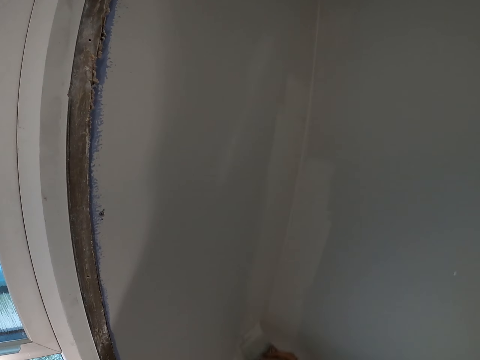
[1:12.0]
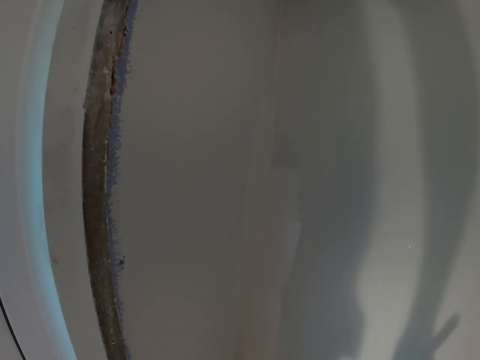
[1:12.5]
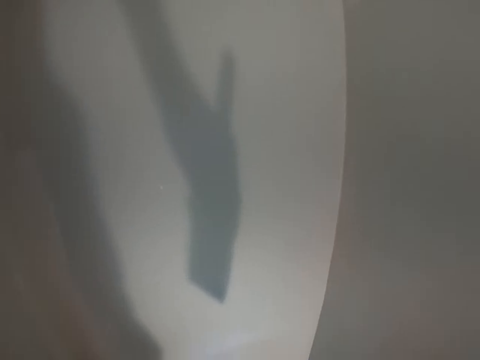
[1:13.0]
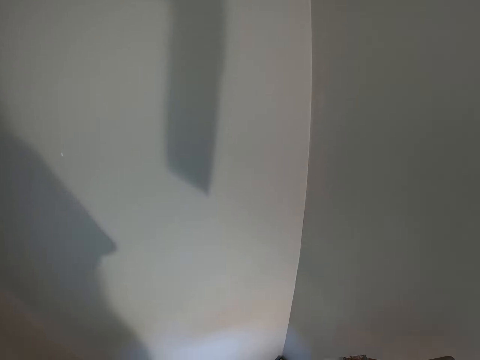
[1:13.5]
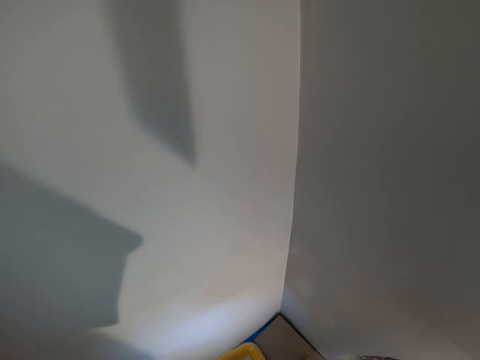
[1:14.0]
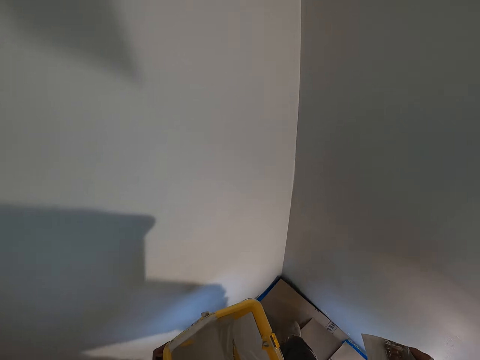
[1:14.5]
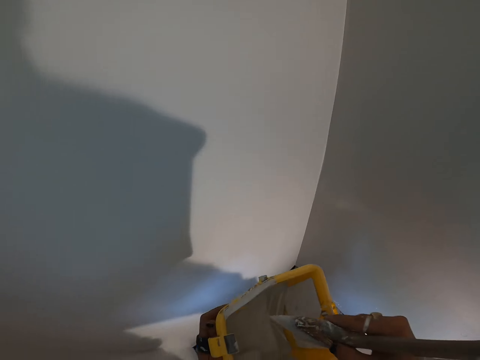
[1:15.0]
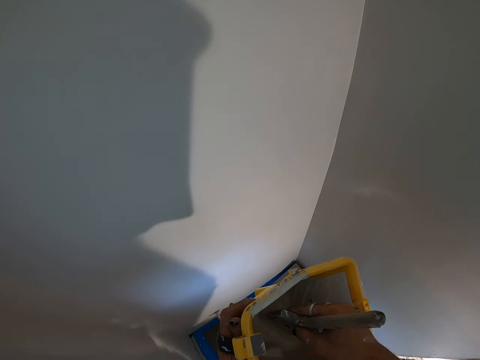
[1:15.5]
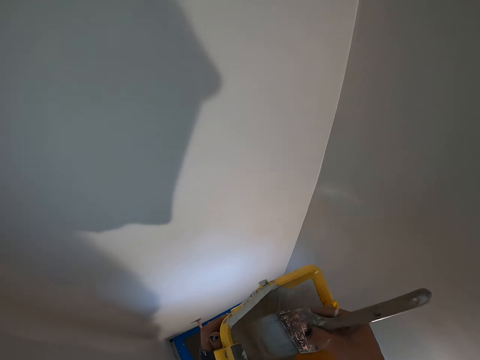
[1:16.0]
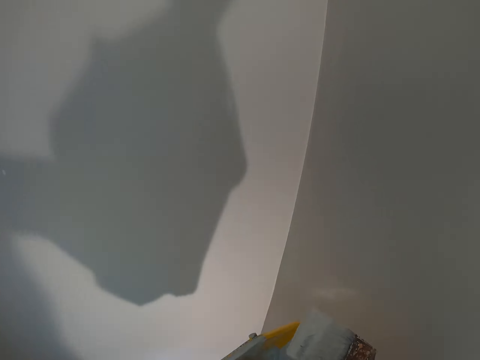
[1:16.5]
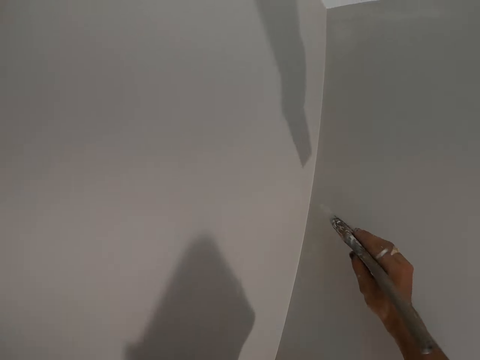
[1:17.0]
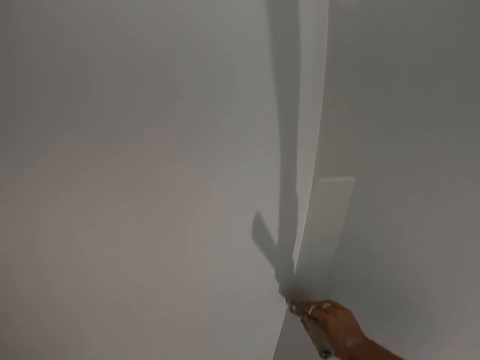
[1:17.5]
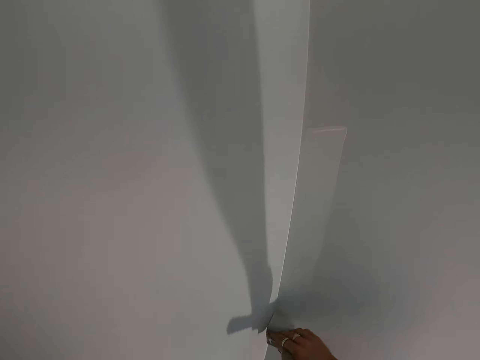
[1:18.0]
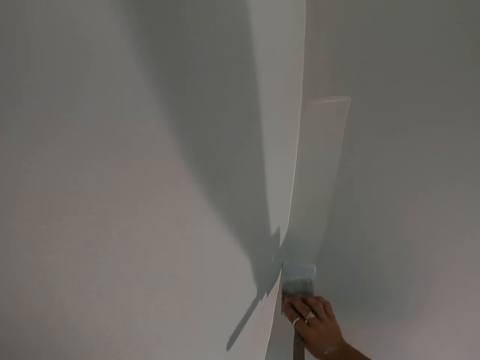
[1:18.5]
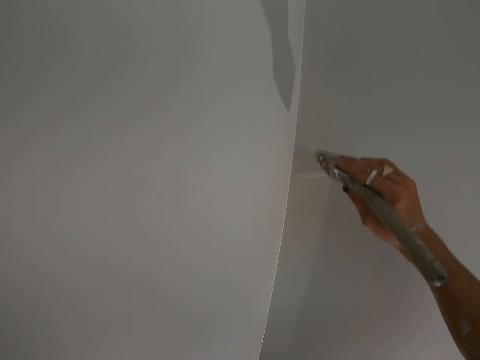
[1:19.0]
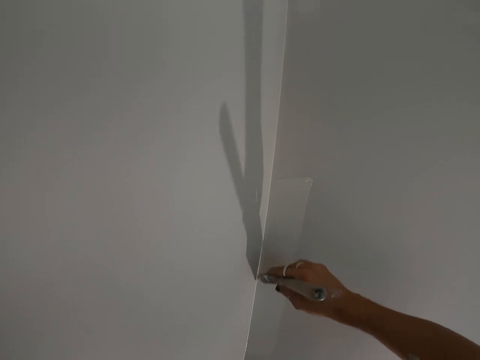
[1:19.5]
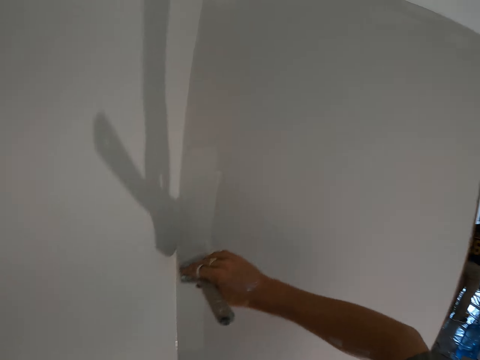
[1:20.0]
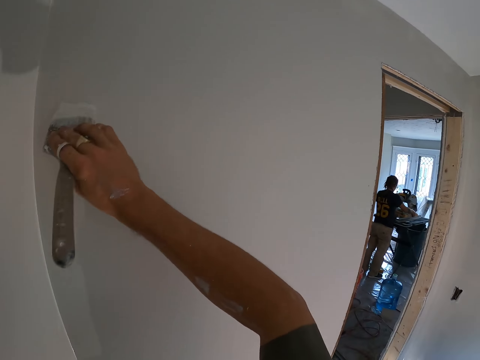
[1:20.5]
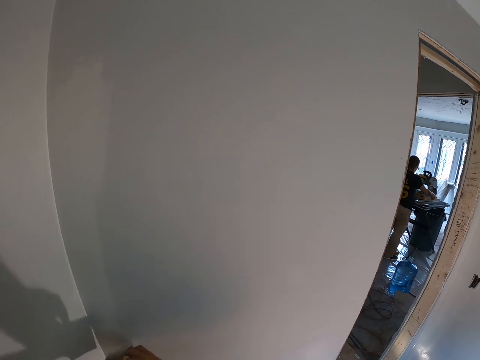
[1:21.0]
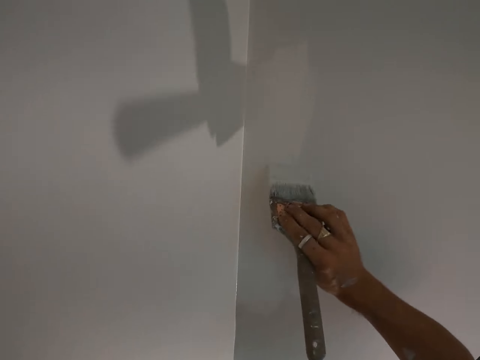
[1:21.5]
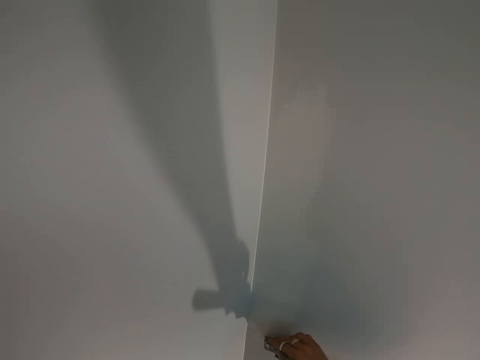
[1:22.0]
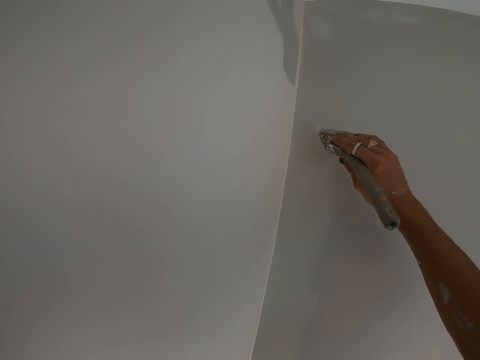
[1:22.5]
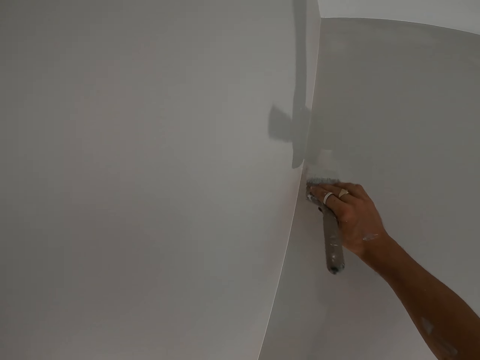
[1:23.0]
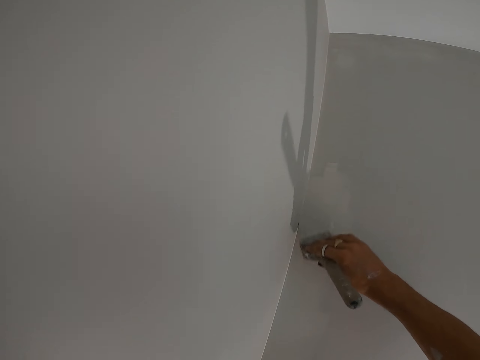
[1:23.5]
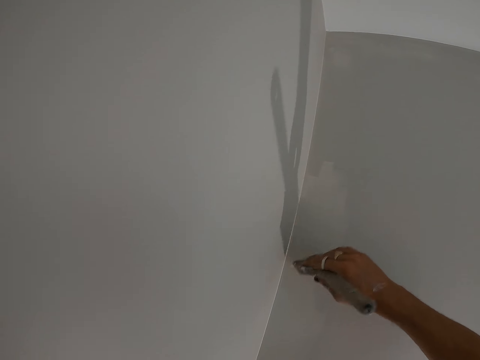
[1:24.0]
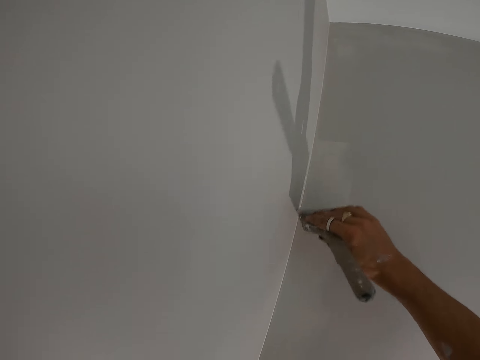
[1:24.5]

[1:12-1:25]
The camera wearer looks around the room. They dip the paintbrush in the paint. They paint the room wall.

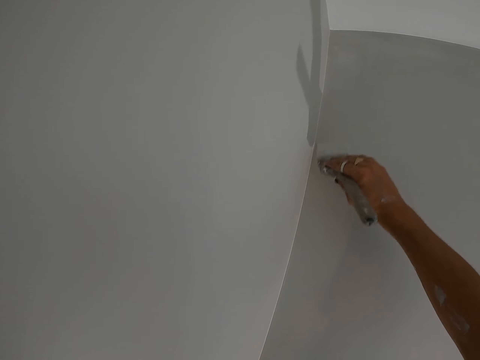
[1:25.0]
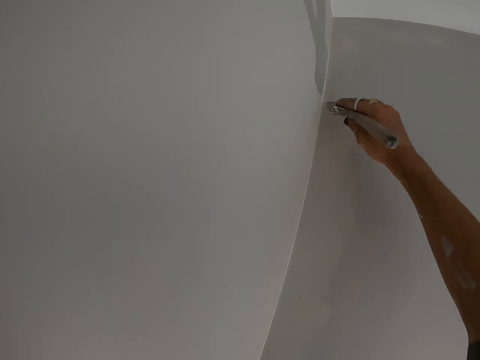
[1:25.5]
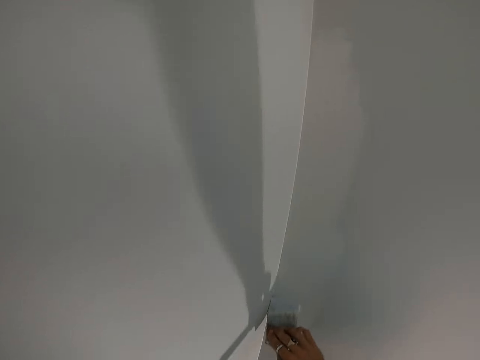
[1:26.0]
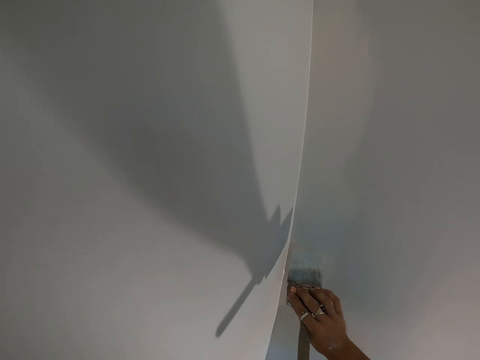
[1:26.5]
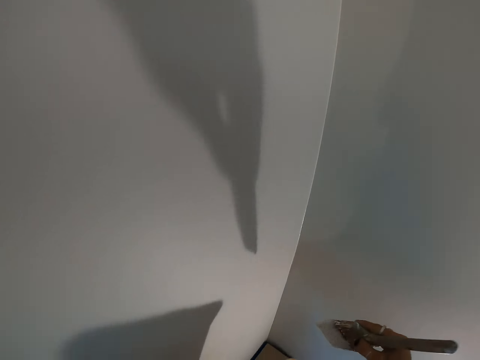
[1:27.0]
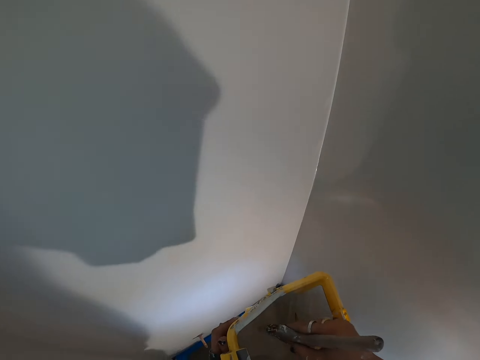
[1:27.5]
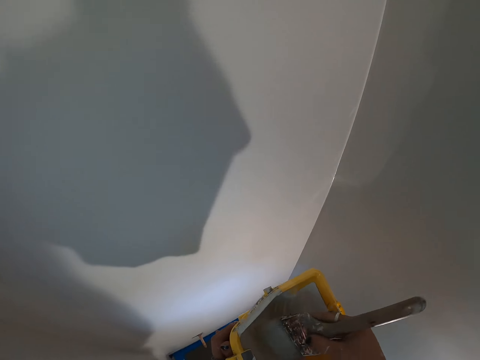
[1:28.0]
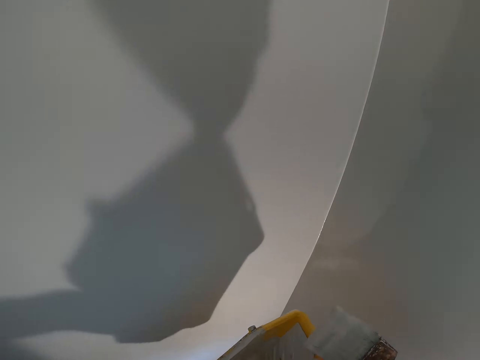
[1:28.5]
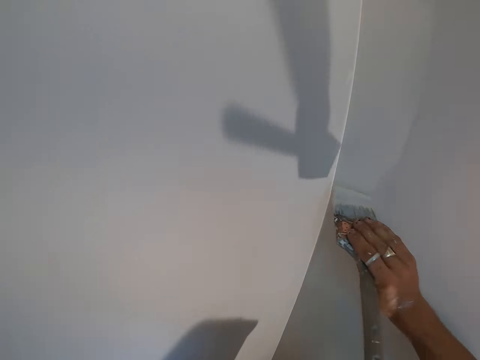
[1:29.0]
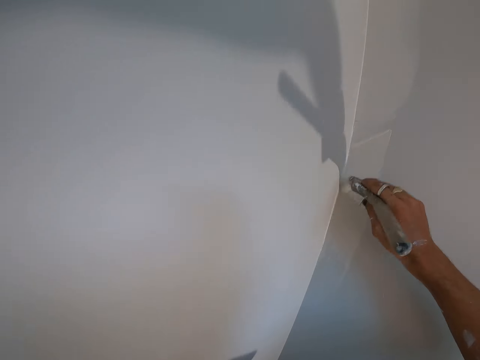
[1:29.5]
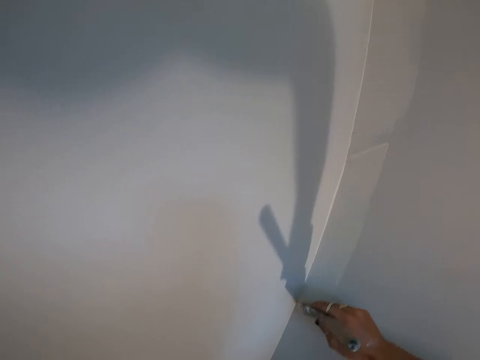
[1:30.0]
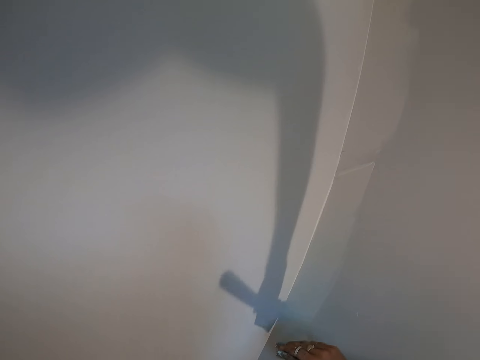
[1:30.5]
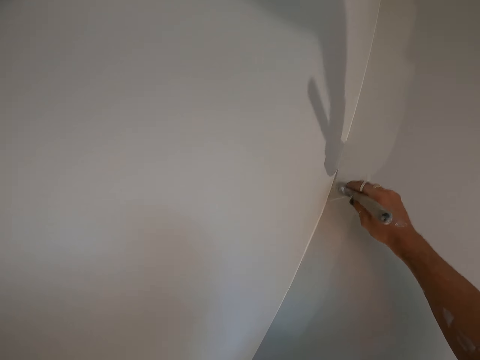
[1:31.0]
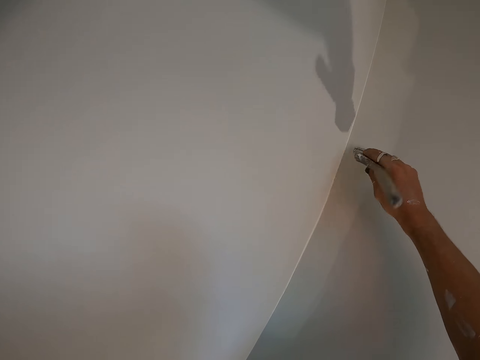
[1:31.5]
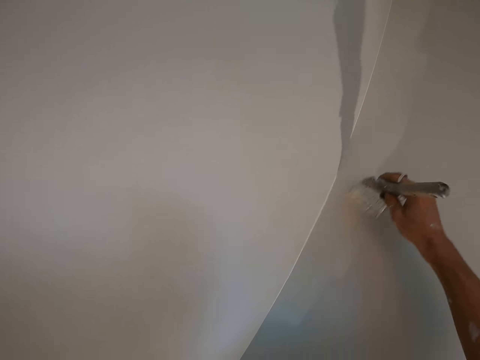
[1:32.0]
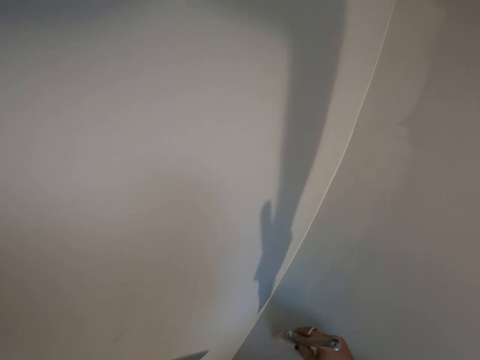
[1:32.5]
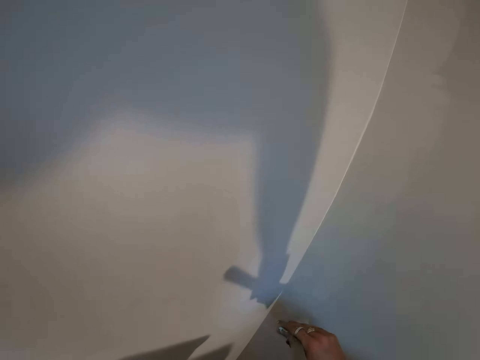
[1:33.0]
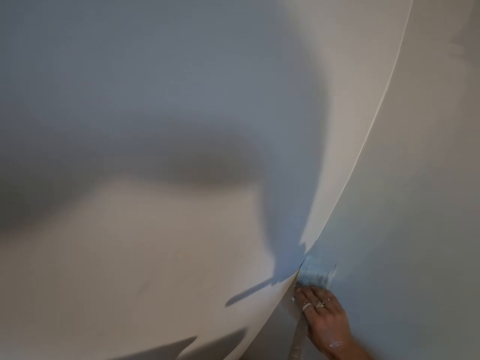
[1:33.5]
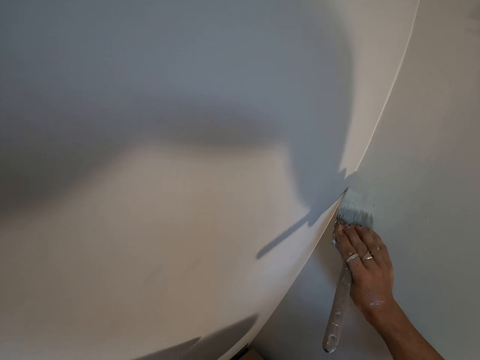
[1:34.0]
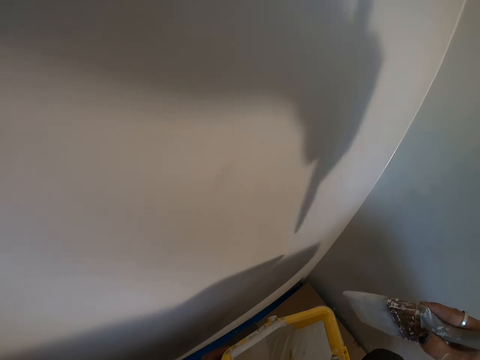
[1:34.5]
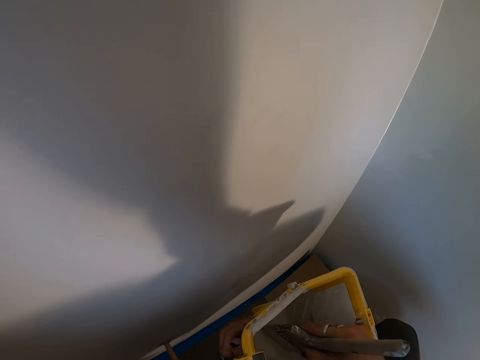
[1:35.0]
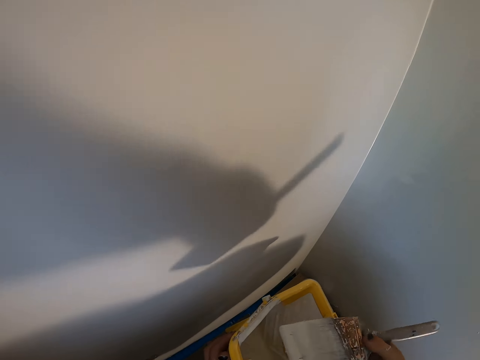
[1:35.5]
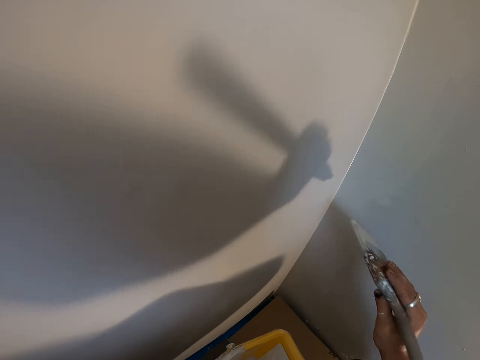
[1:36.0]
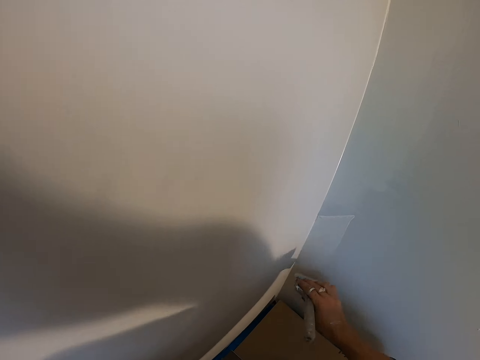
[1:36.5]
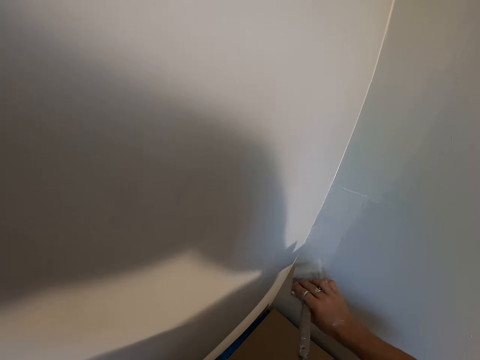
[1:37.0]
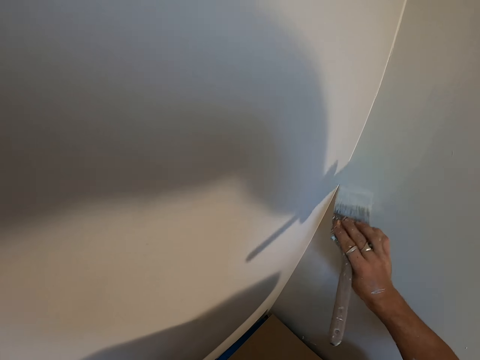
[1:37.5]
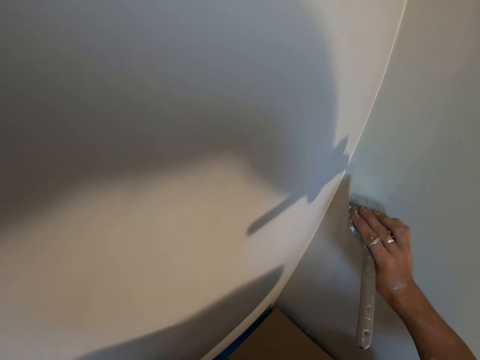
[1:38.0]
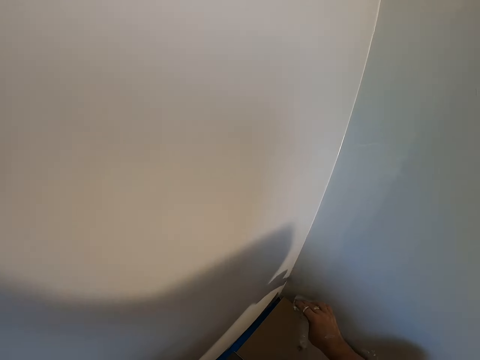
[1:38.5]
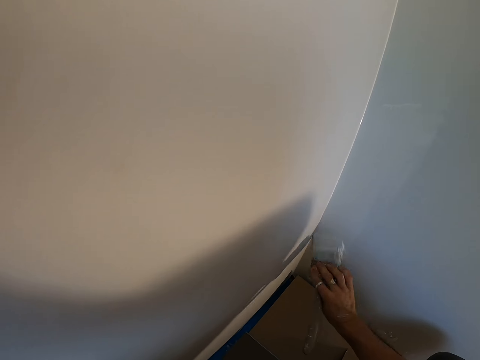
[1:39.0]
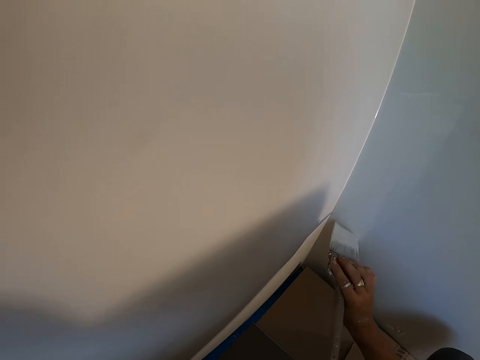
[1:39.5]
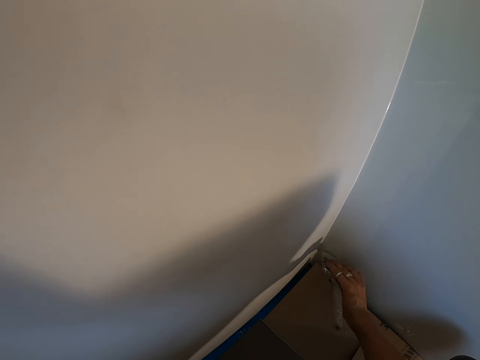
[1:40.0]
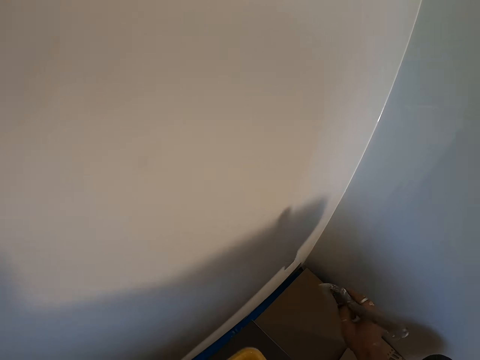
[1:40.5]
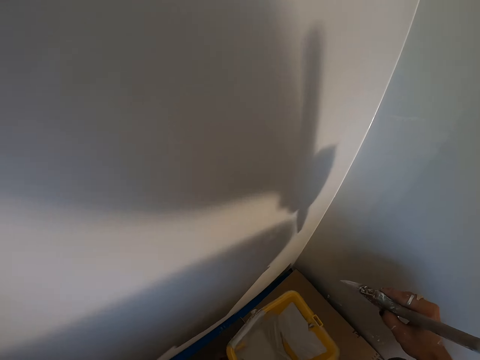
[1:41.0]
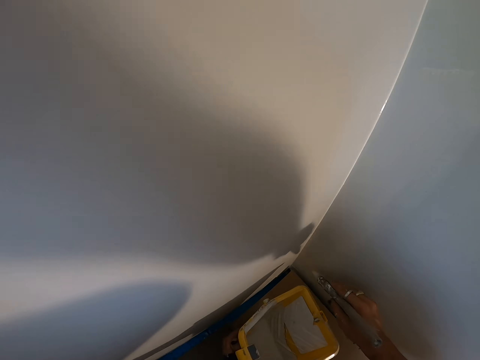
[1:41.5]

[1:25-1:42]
The camera wearer dips the paintbrush in the paint. They paint the room wall. They paint the wall. They dip the paintbrush in the paint and paint the room wall.
